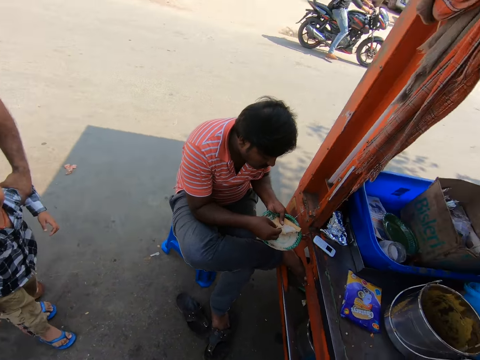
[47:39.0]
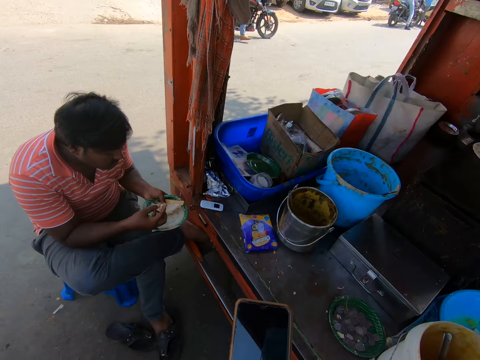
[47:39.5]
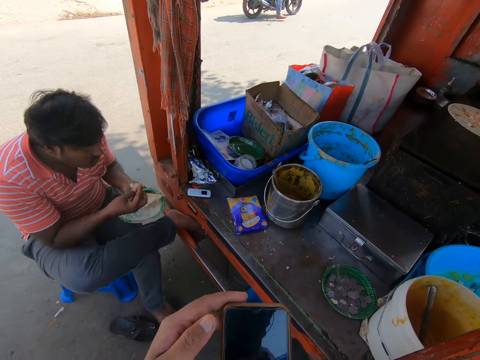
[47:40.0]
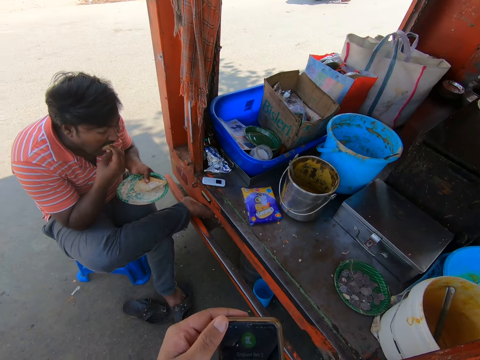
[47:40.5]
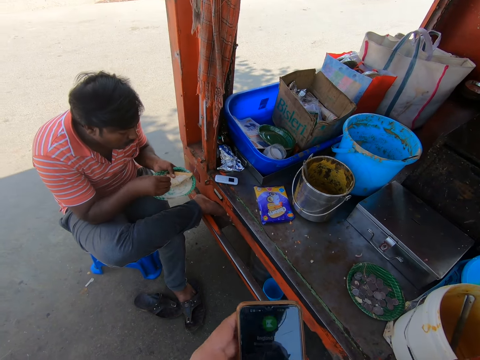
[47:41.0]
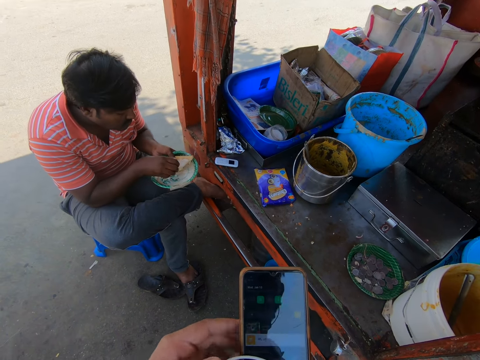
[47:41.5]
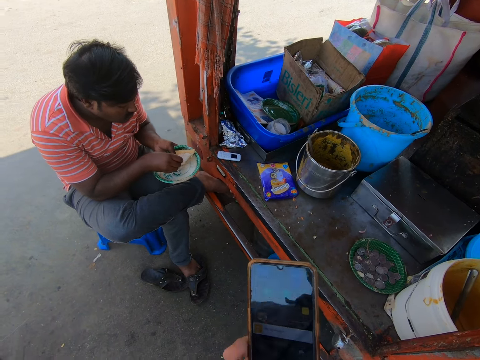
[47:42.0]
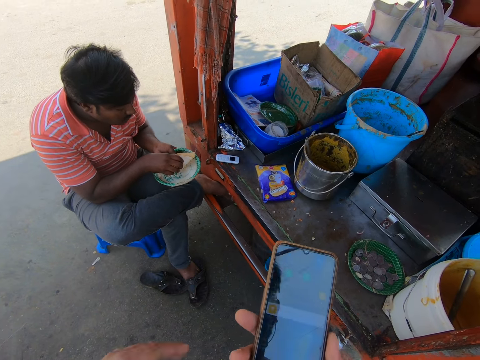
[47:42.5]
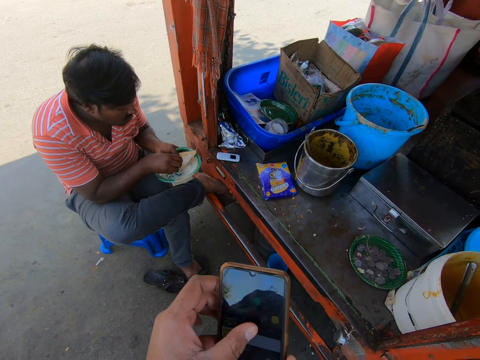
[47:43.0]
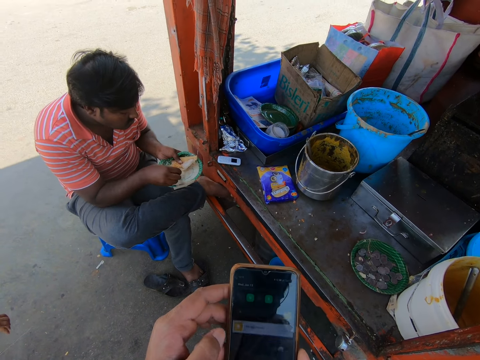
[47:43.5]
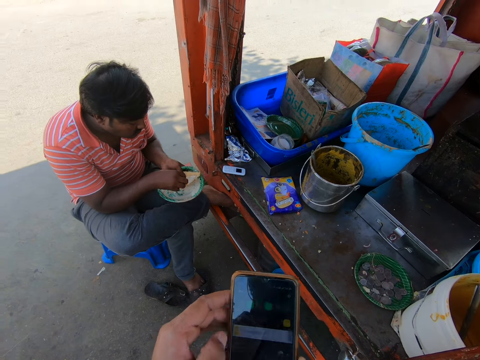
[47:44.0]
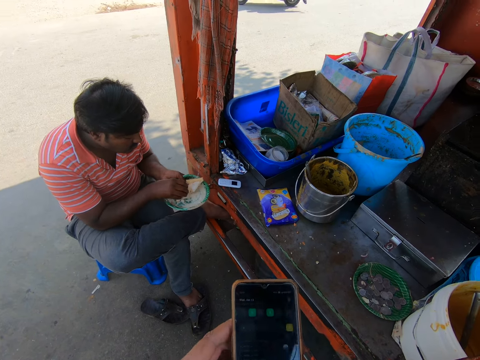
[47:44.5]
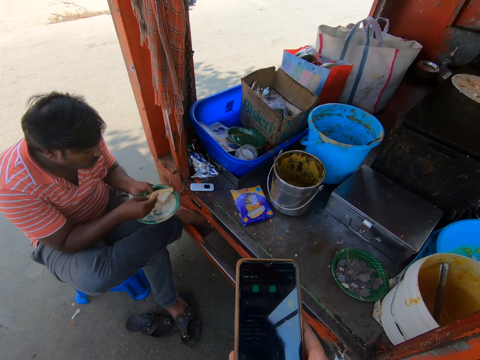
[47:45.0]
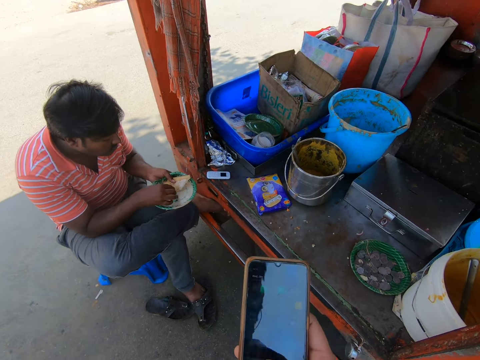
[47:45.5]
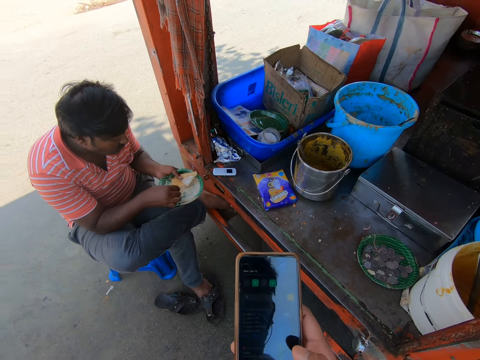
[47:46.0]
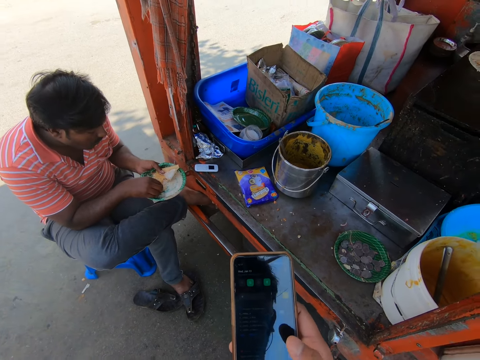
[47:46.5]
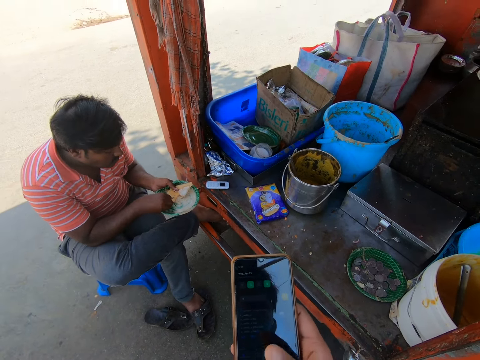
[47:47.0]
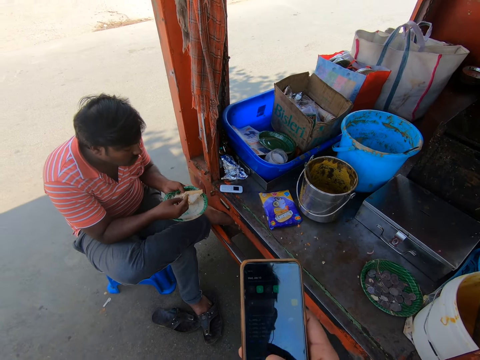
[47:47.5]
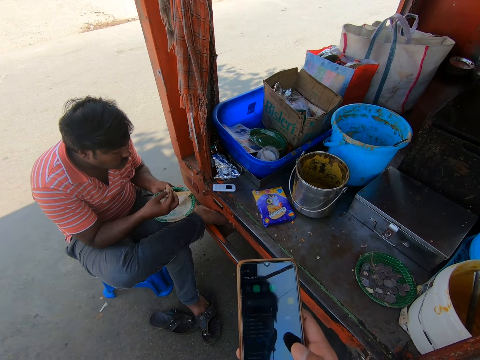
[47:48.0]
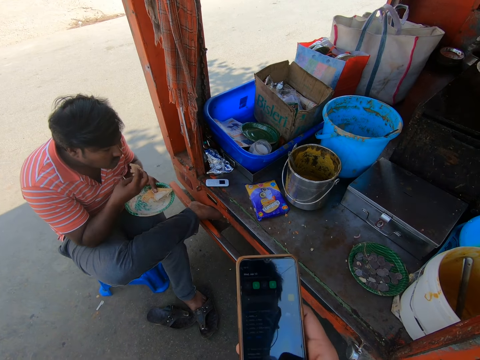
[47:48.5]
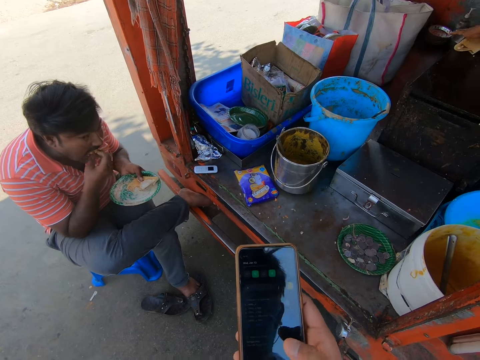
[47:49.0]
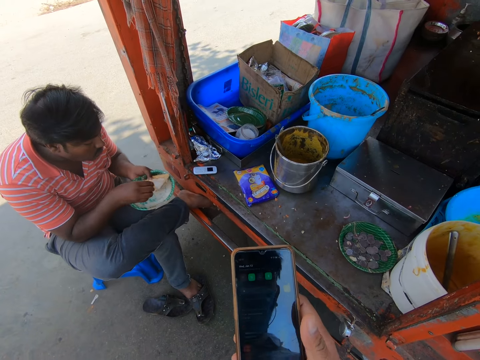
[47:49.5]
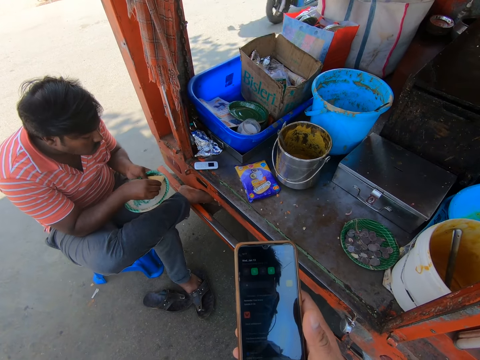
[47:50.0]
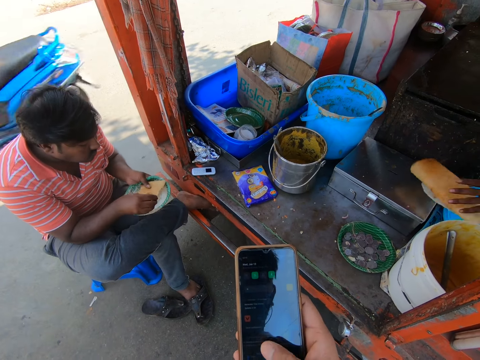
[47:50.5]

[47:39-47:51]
The camera wearer operates a phone with both hands.

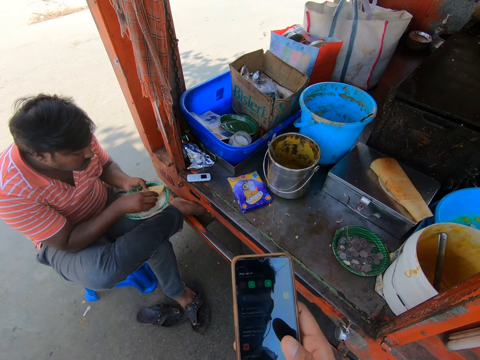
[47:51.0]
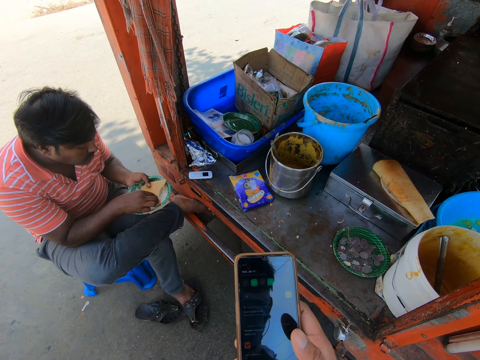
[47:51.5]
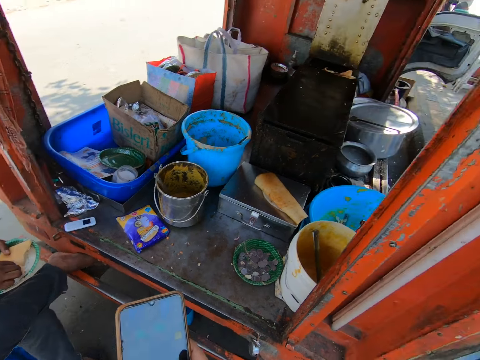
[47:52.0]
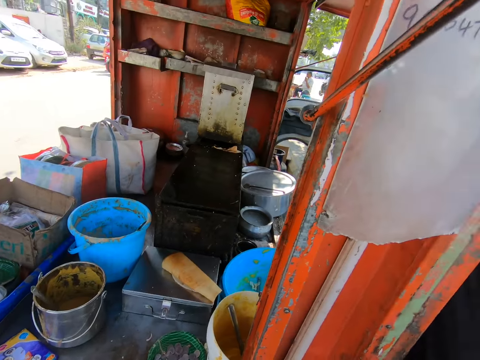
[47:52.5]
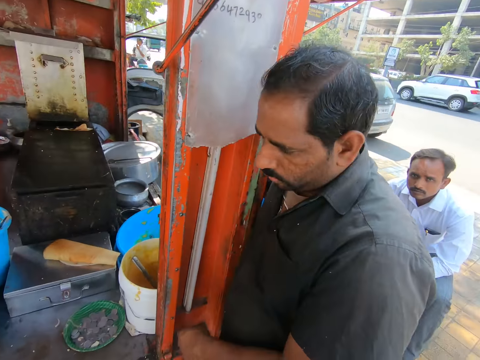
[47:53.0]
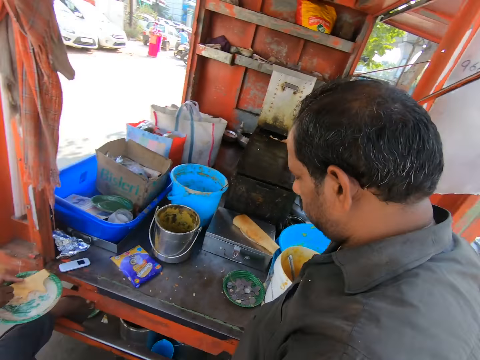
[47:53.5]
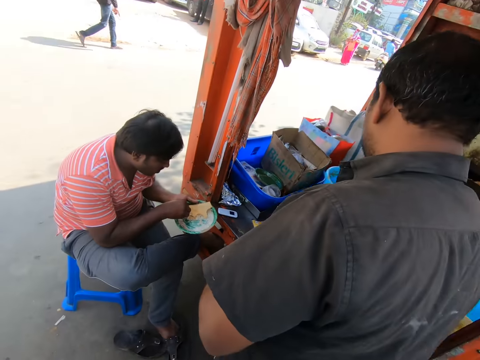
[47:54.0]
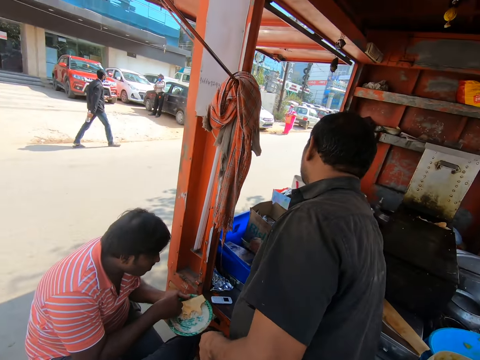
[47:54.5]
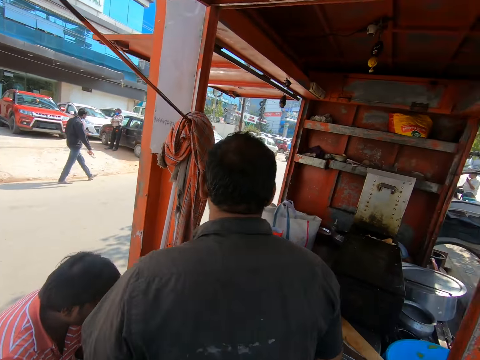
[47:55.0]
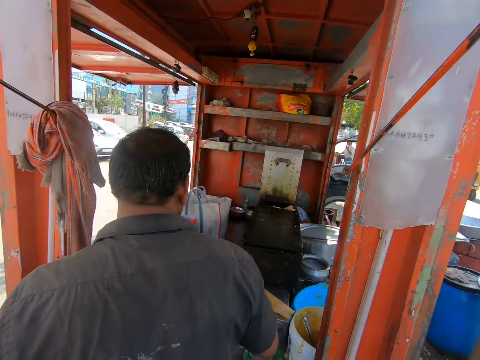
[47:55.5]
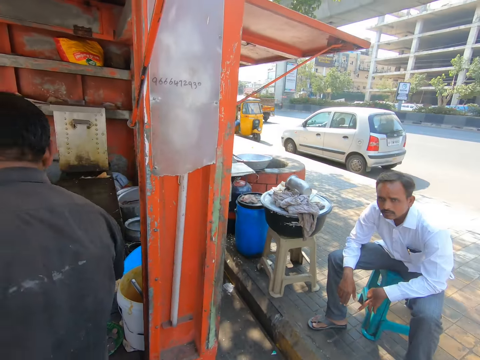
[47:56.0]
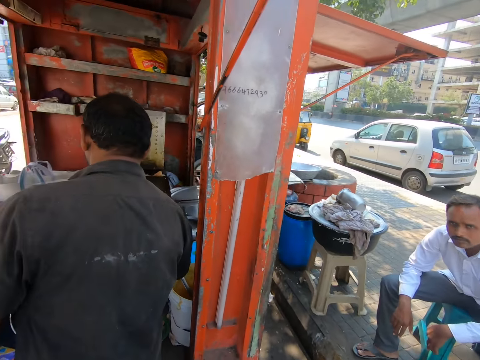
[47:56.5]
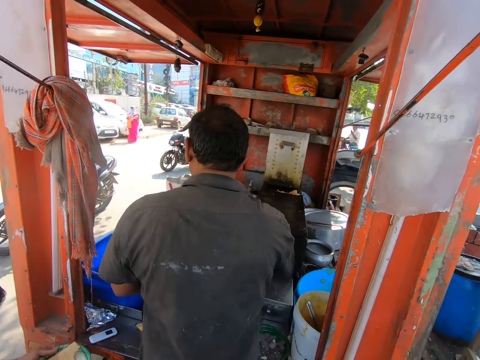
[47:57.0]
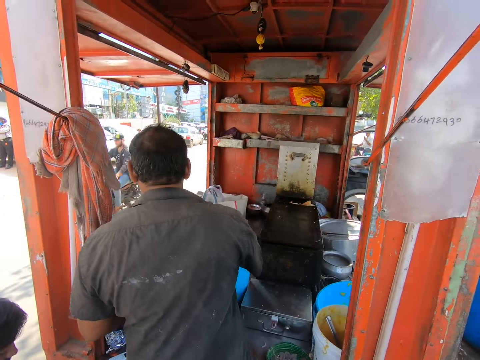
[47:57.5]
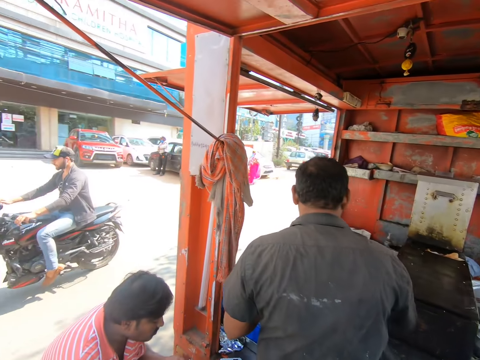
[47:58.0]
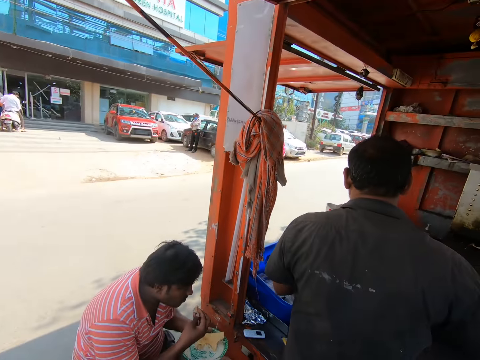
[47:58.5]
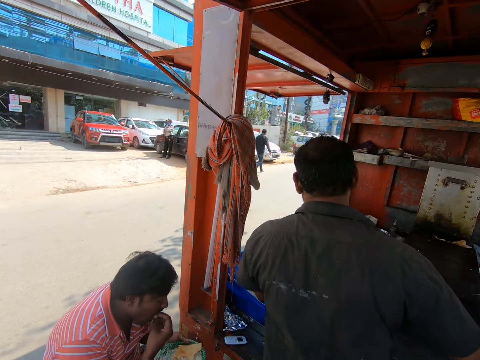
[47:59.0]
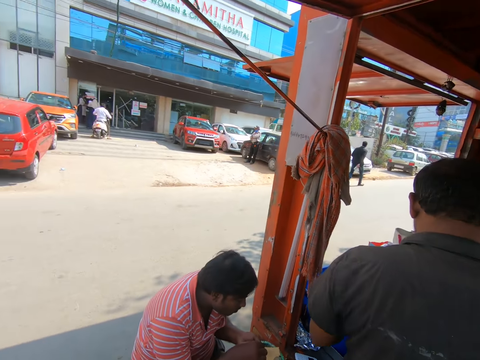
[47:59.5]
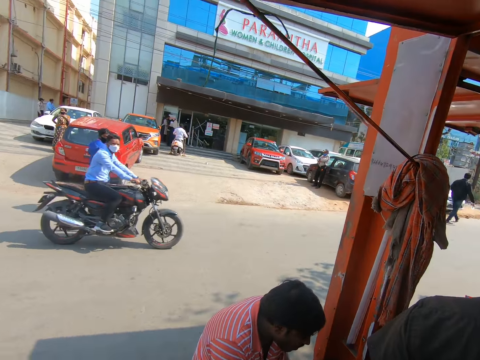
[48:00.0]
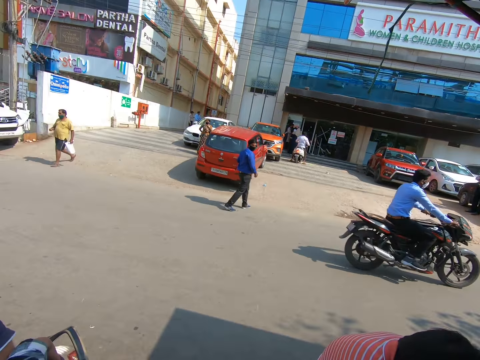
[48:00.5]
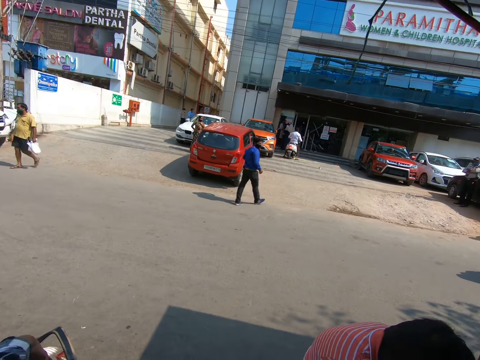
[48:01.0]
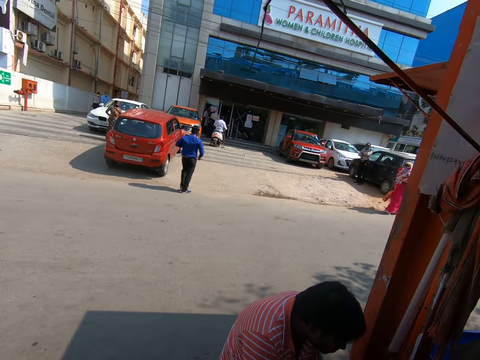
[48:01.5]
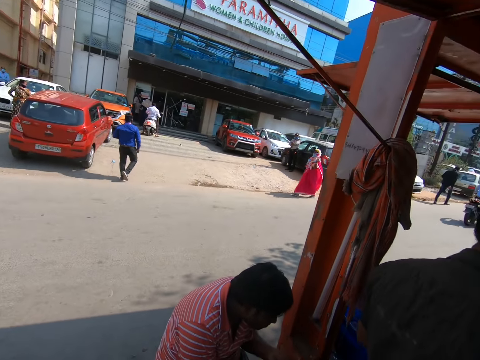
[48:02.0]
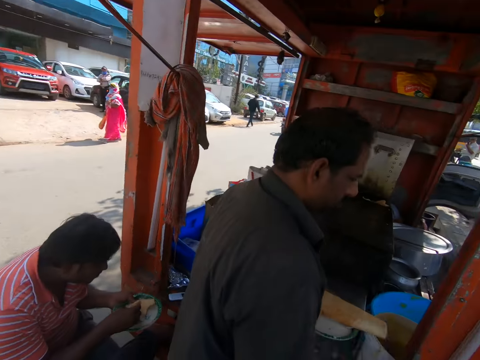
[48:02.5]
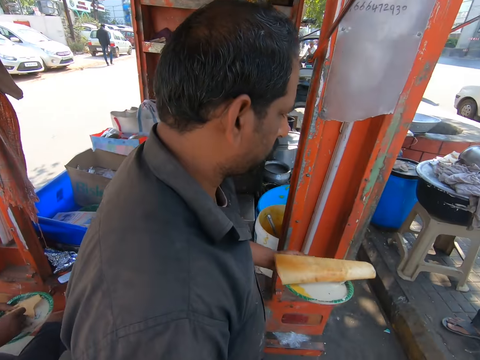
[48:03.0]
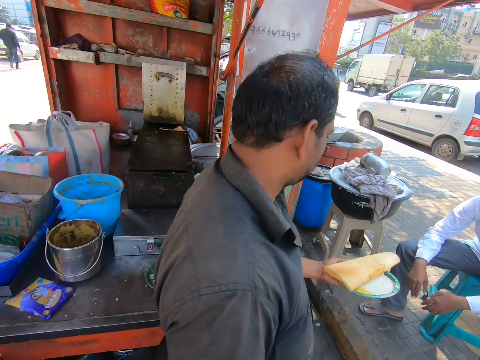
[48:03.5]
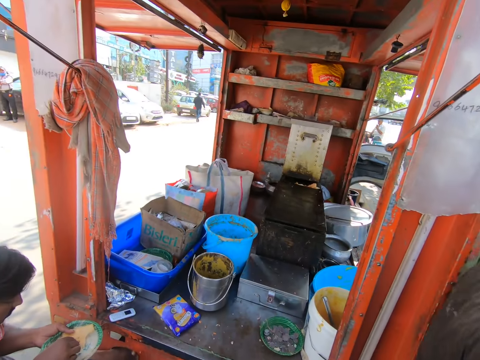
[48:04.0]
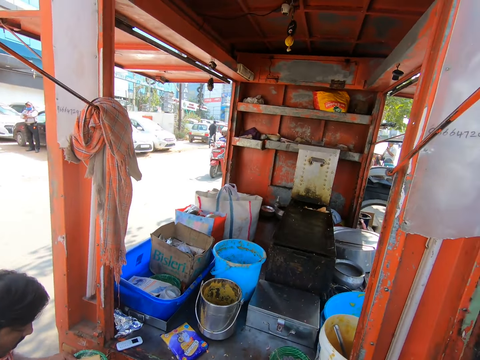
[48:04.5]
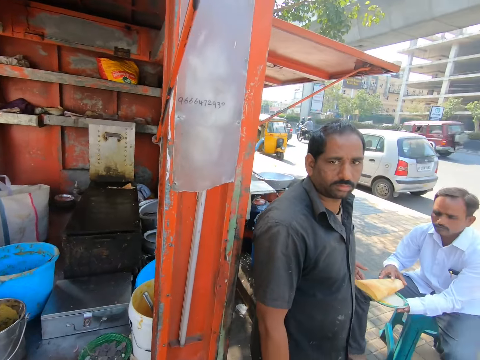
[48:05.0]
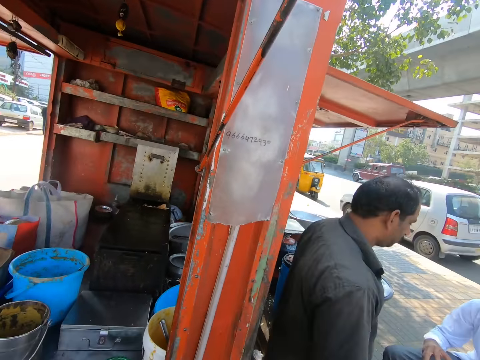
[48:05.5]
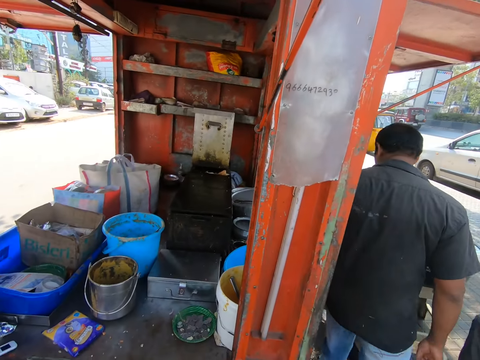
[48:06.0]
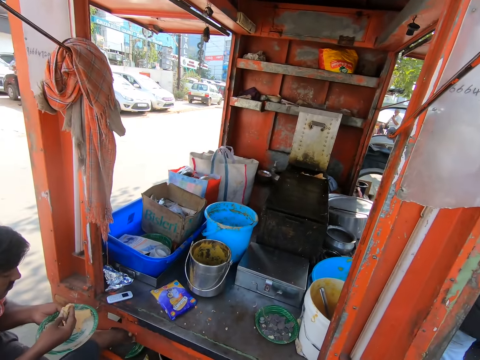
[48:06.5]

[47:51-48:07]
A man walks past the camera wearer. The camera wearer looks around the food branch. The man picks a spoon from a plate rack in a food trailer with his right hand. The man holds a plate of burrito in his left hand.
